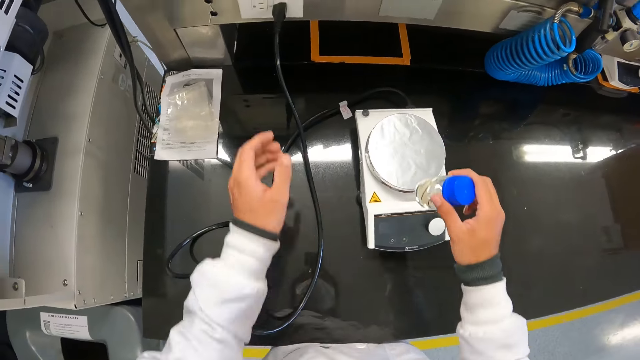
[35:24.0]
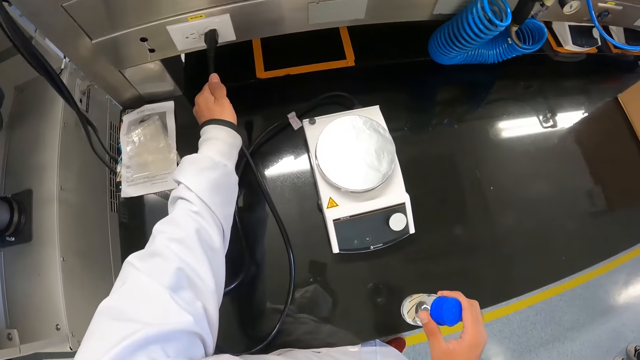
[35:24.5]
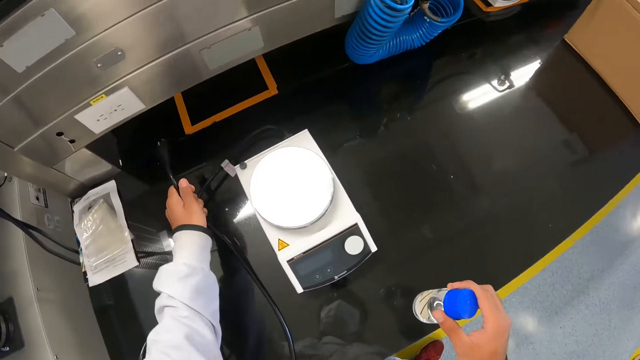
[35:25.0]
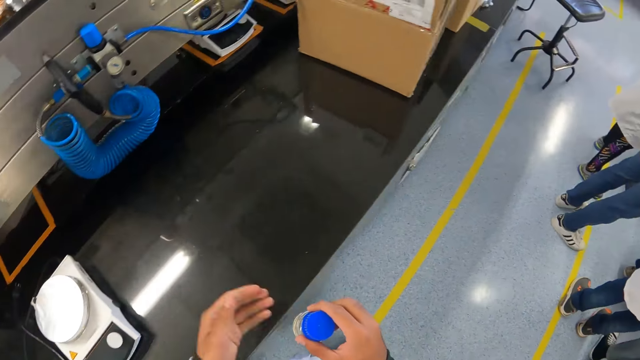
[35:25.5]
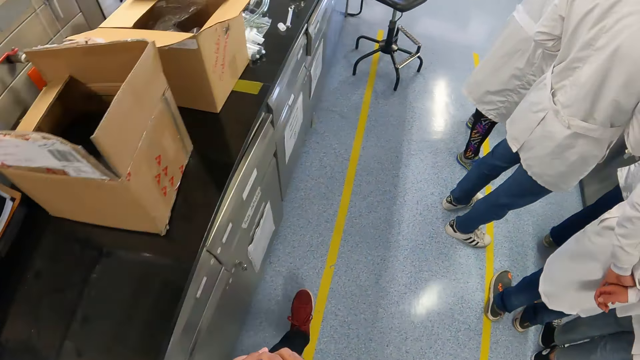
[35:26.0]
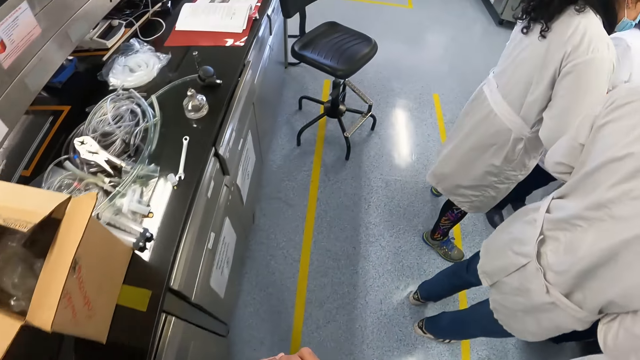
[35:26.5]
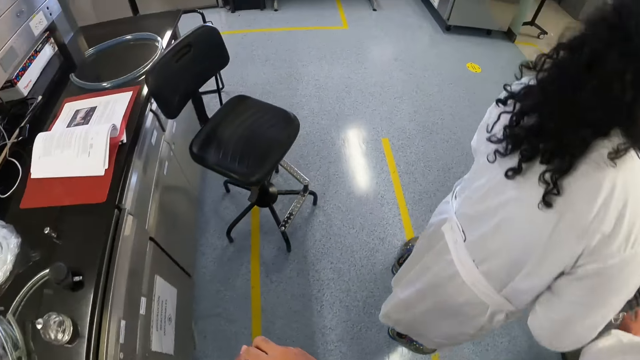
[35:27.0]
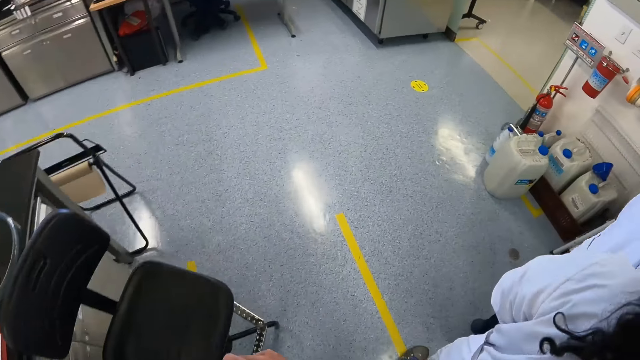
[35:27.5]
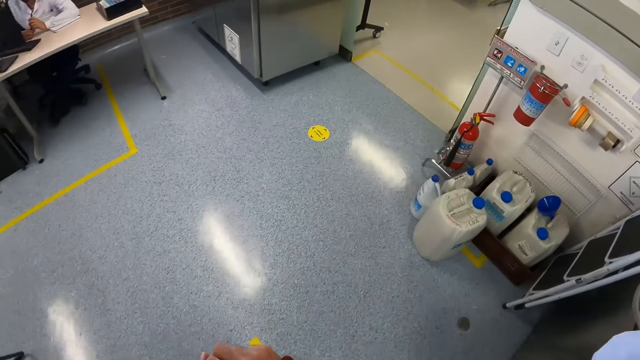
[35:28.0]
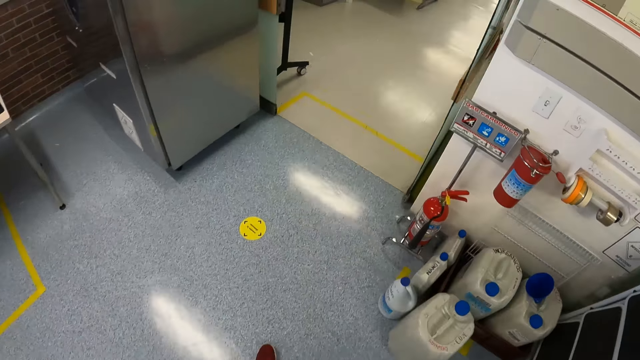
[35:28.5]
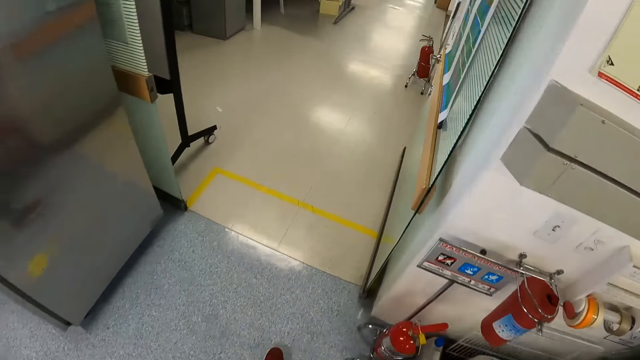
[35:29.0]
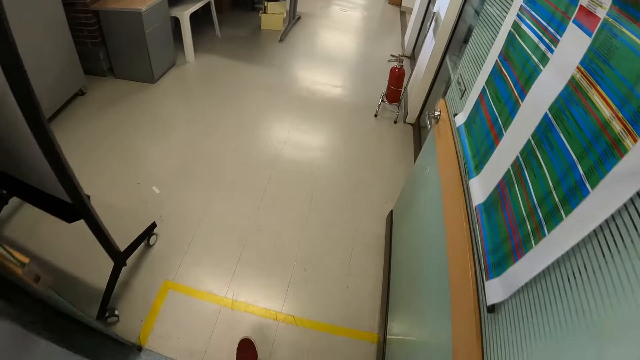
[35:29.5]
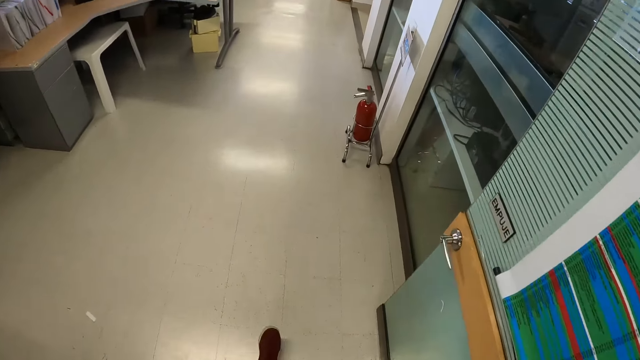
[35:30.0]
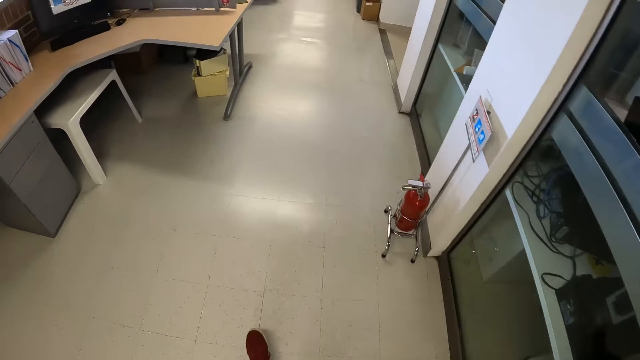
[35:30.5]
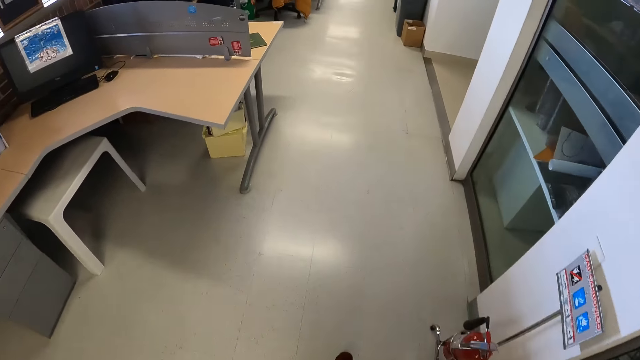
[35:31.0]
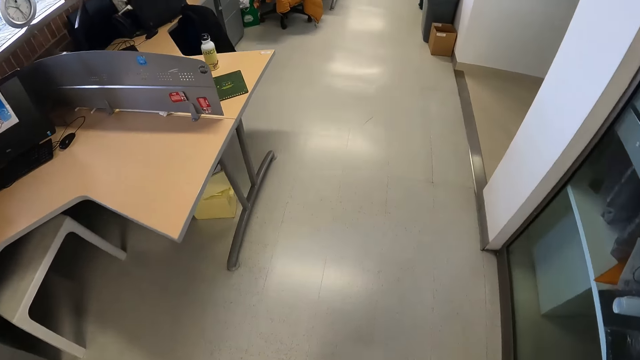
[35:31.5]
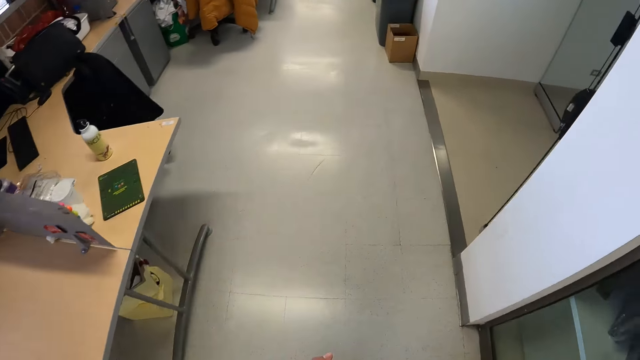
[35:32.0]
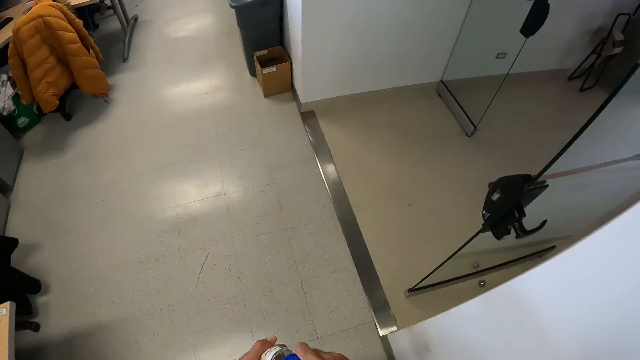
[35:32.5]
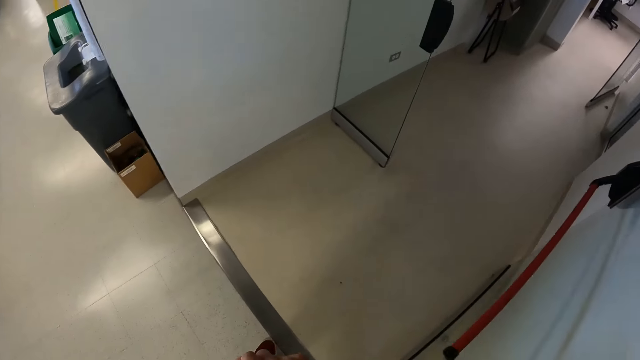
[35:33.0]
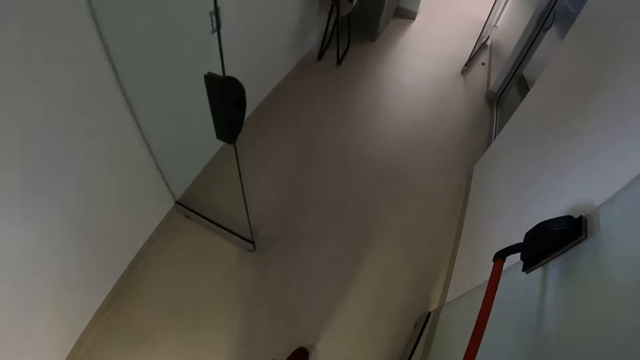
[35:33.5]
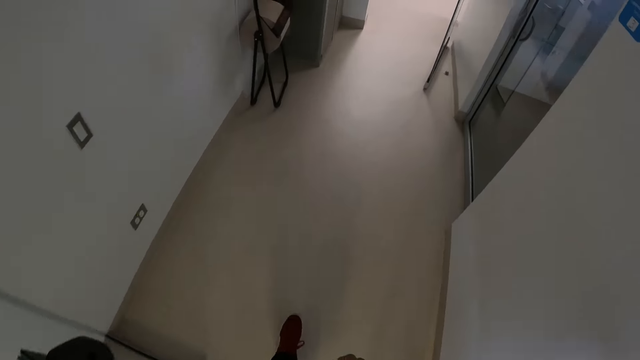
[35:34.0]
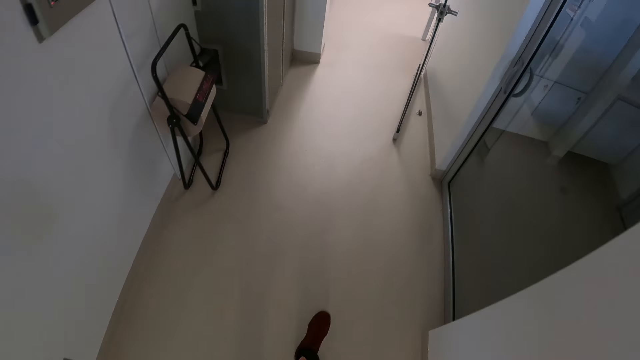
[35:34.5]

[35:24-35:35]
The camera wearer picks a white container from a scale with his right hand. He disconnects the scale cable from the socket with his left hand. He walks back to the laboratory.

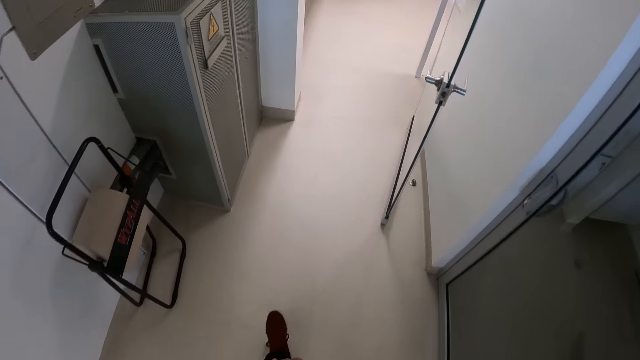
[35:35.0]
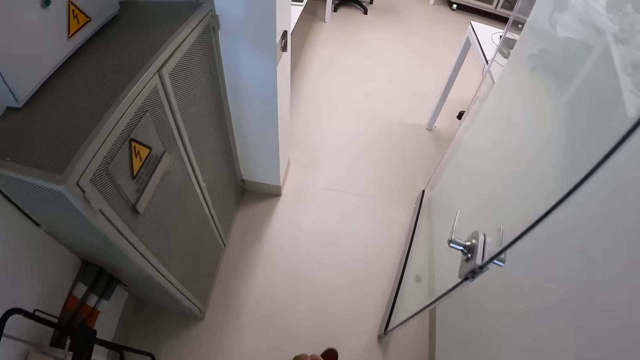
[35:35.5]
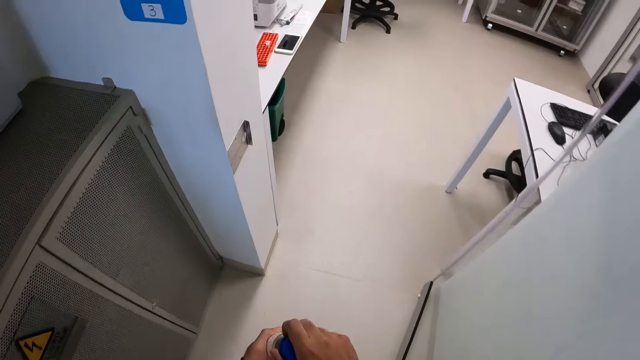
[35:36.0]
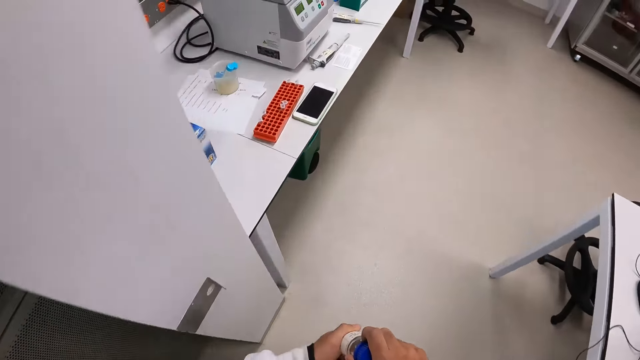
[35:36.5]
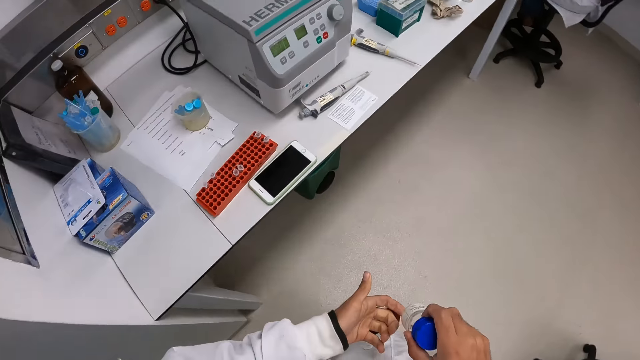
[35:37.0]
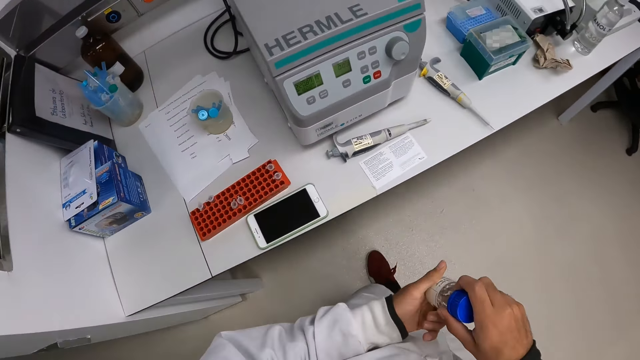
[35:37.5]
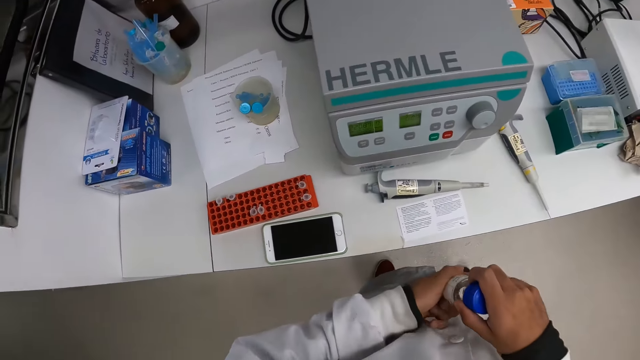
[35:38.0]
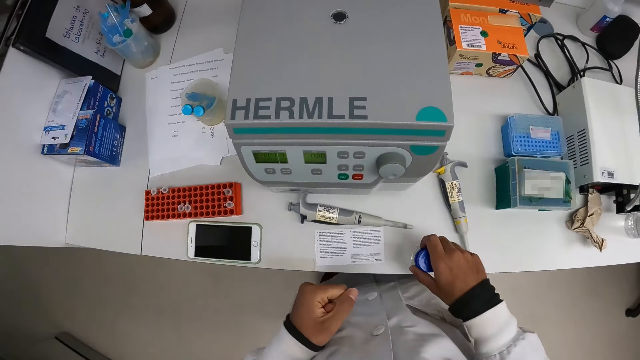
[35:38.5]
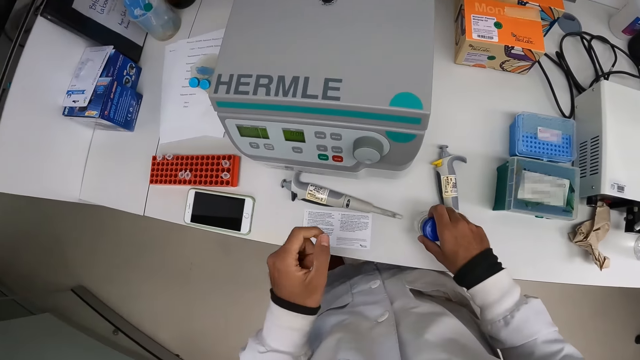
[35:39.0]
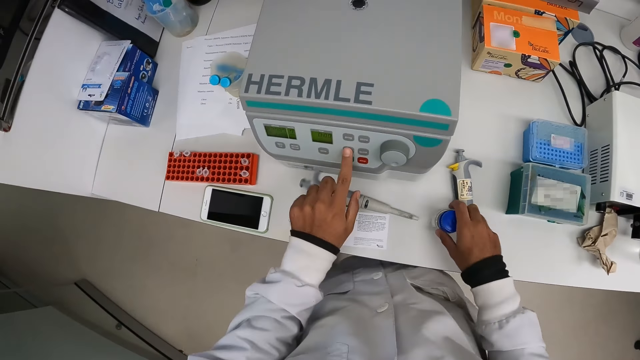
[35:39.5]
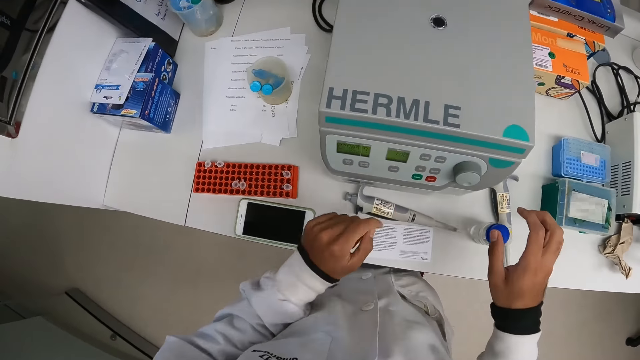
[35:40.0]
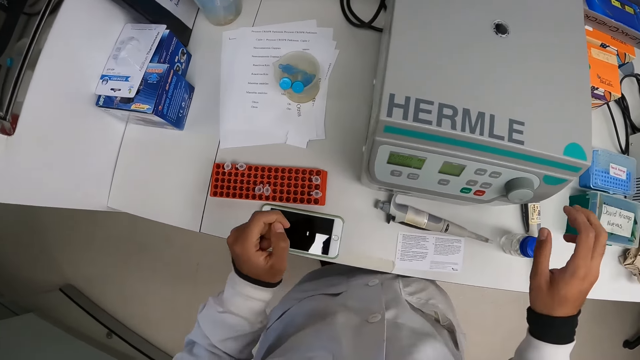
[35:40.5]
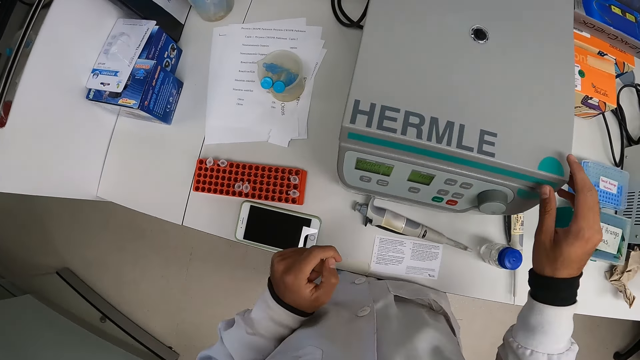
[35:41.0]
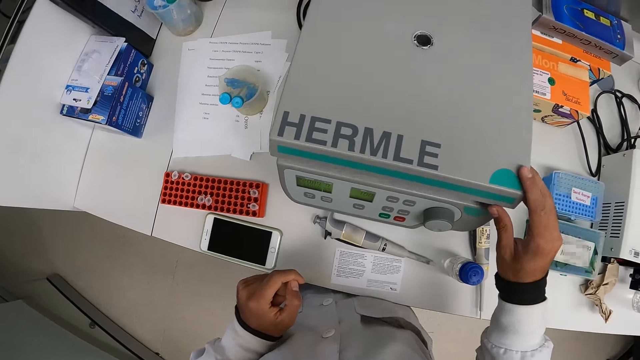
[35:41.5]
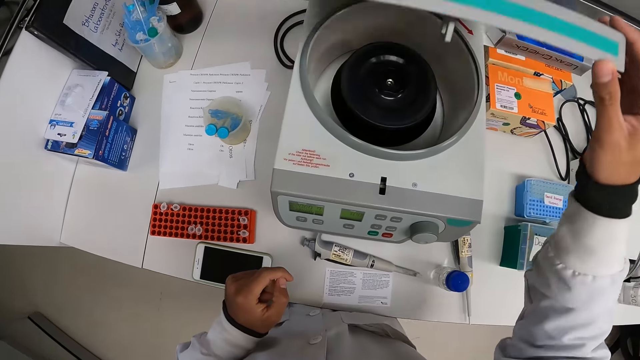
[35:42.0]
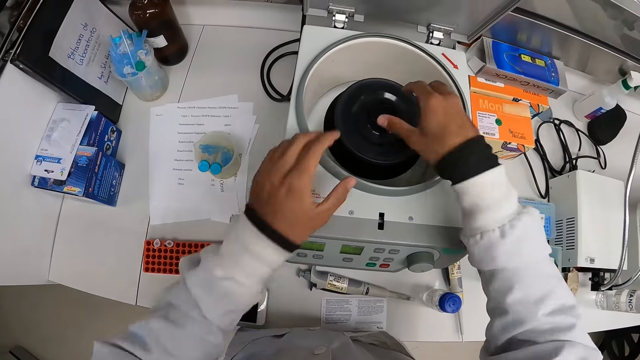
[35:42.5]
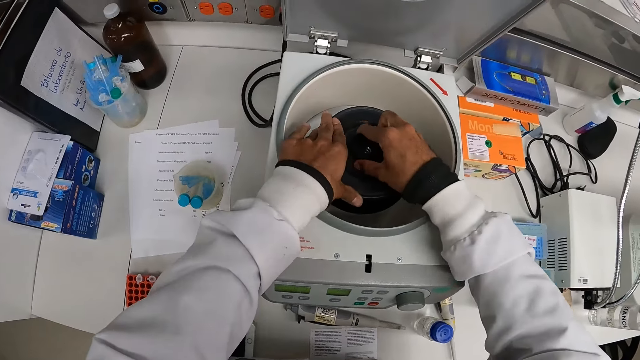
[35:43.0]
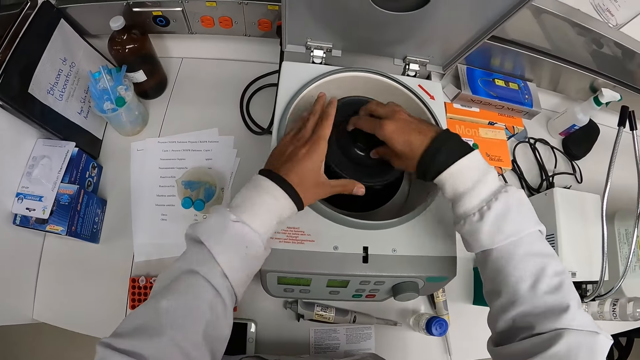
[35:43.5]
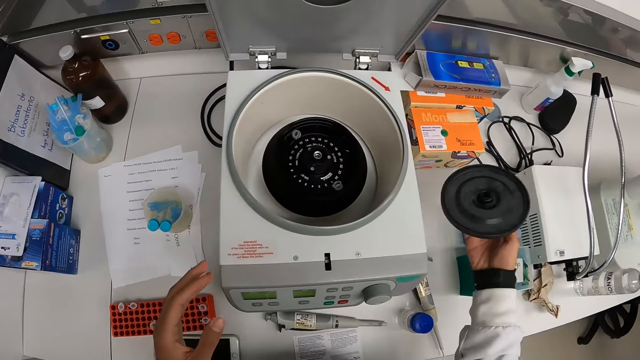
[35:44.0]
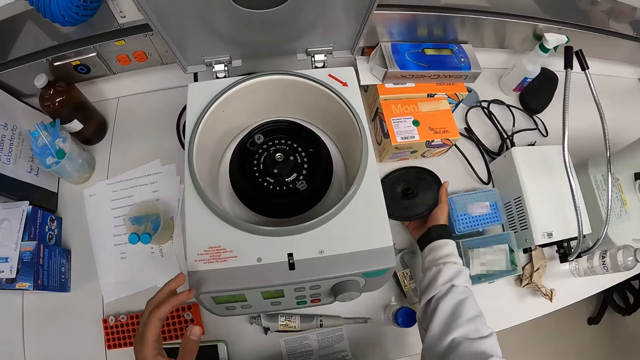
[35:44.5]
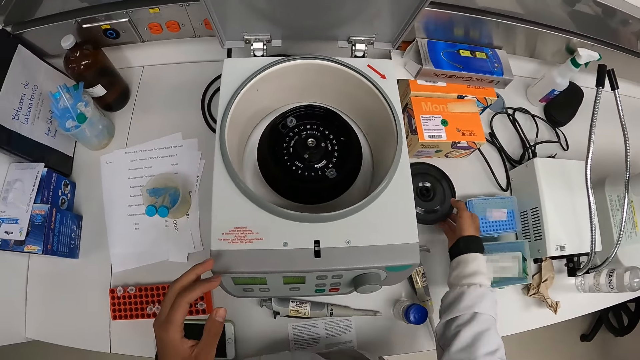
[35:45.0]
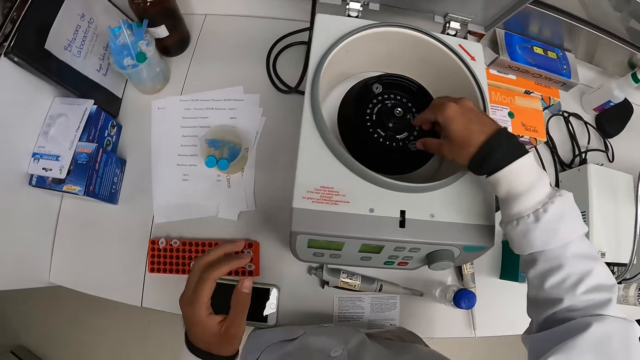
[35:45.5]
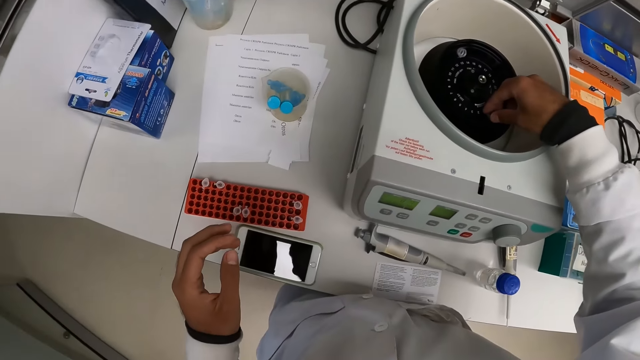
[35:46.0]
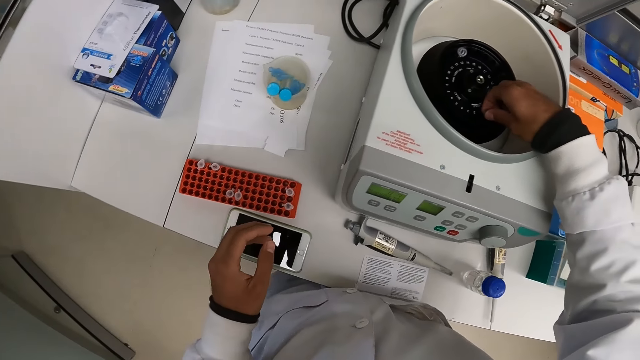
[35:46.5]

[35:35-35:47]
The camera wearer shakes the bottle or white container. He drops the container on the white table with his right hand. He operates the centrifuge button with his left hand. He opens the centrifuge lid with his right hand. He opens the rotor lid. He removes the centrifuge's cover with both hands. He drops the centrifuge's cover on the white table with his right hand. He removes the test tube from the rotor.
